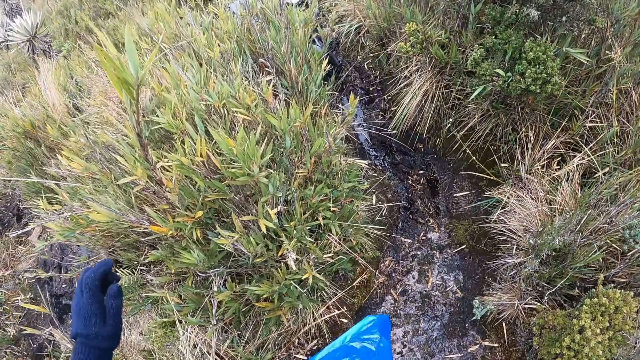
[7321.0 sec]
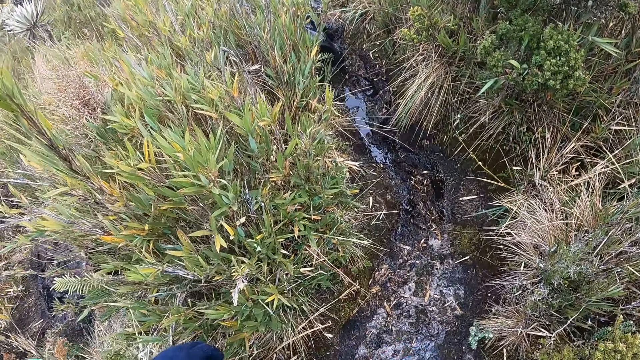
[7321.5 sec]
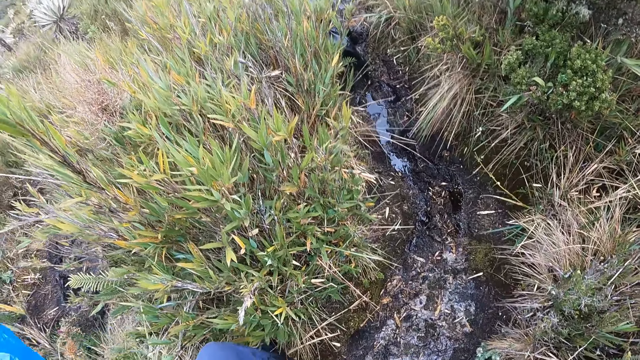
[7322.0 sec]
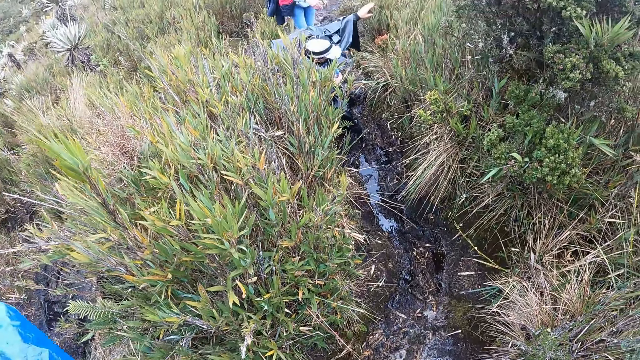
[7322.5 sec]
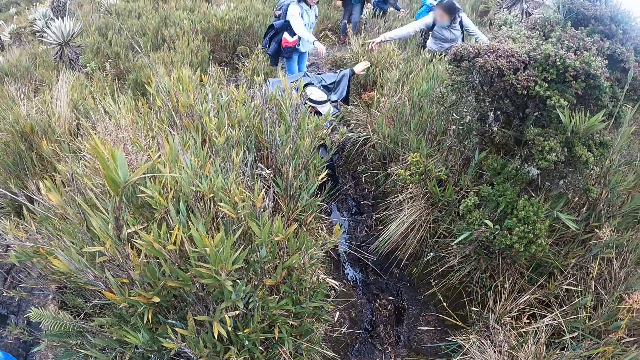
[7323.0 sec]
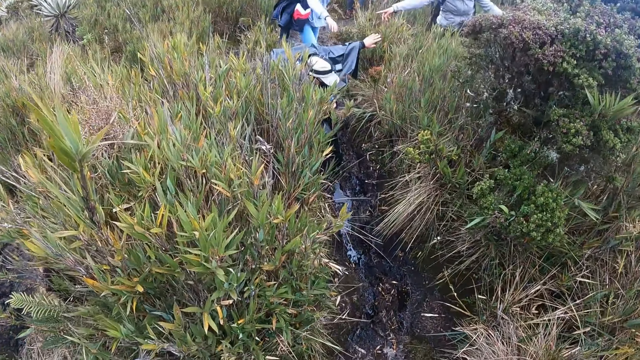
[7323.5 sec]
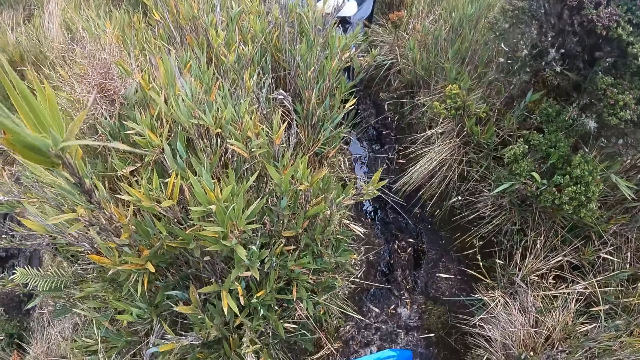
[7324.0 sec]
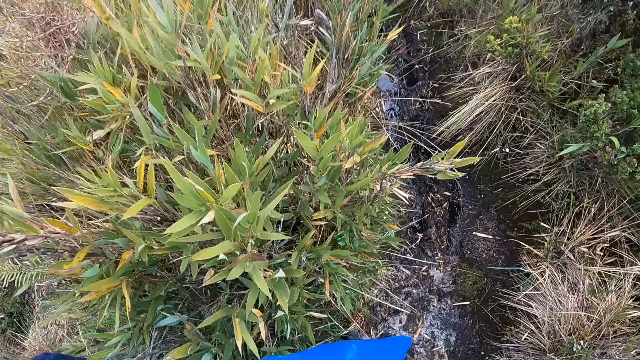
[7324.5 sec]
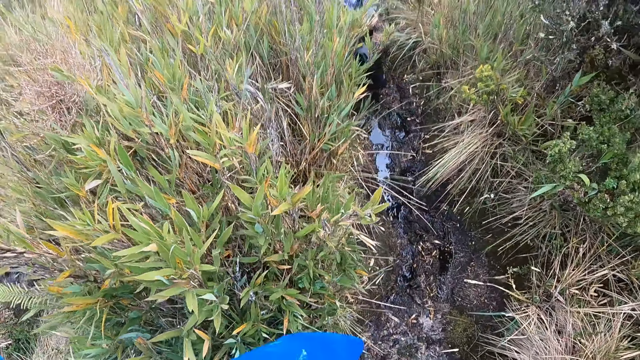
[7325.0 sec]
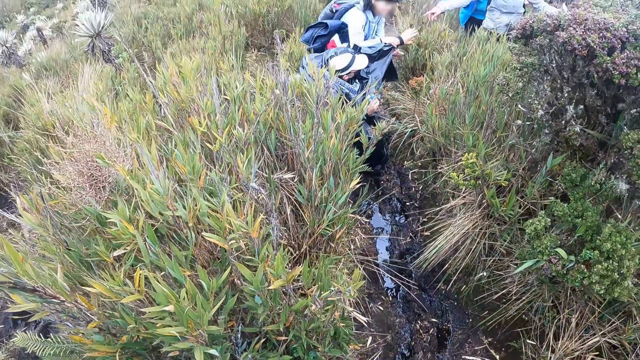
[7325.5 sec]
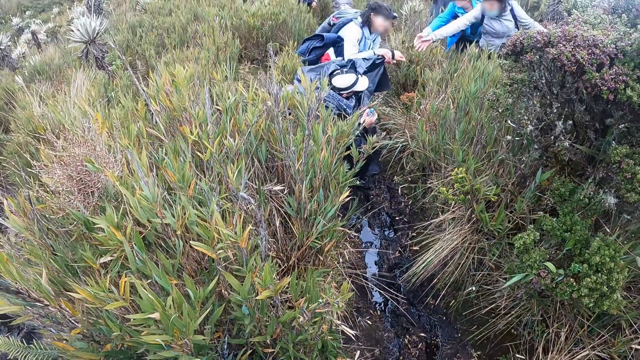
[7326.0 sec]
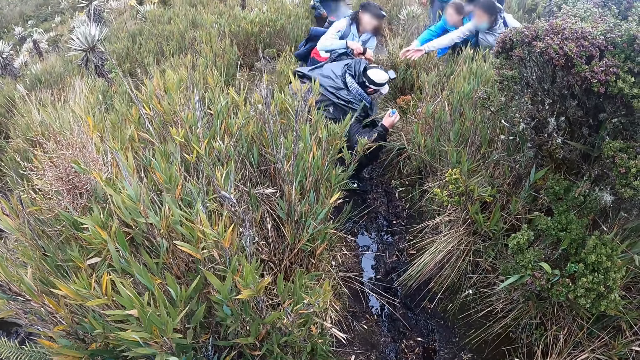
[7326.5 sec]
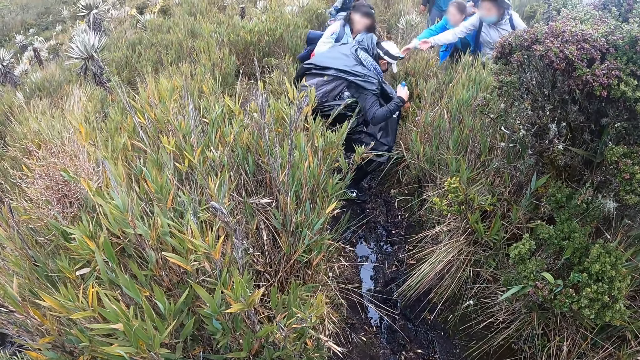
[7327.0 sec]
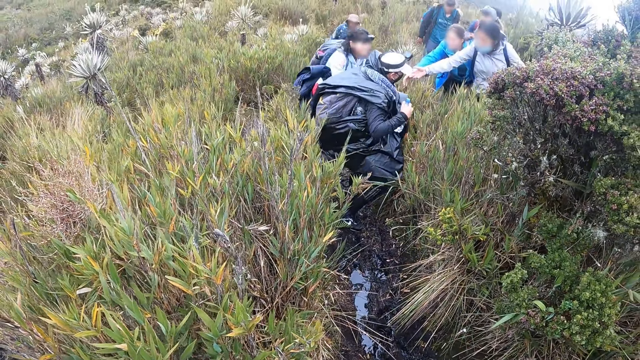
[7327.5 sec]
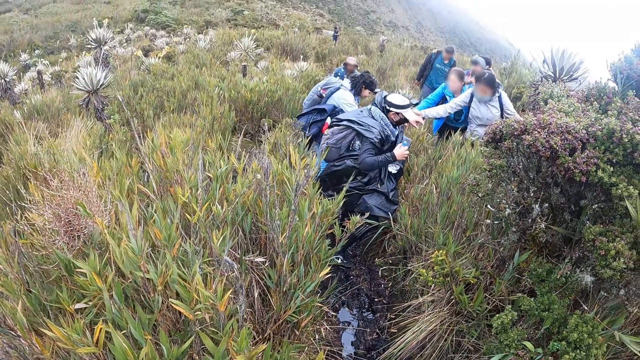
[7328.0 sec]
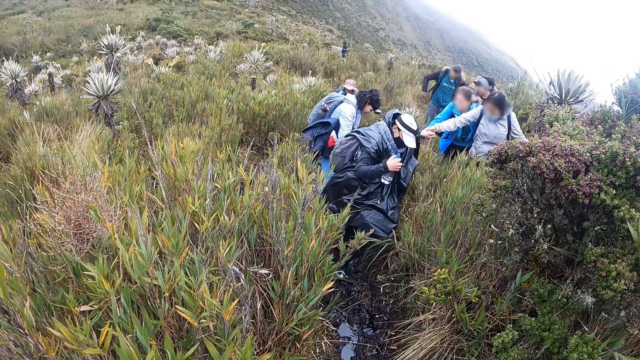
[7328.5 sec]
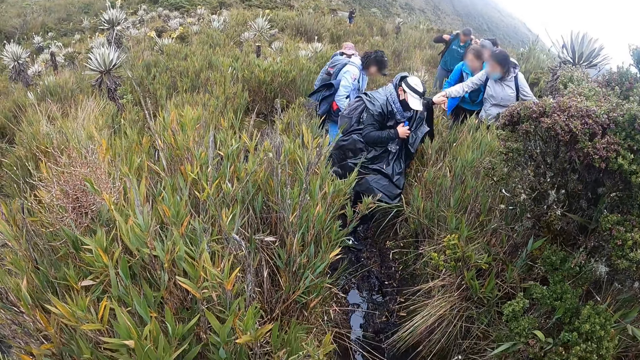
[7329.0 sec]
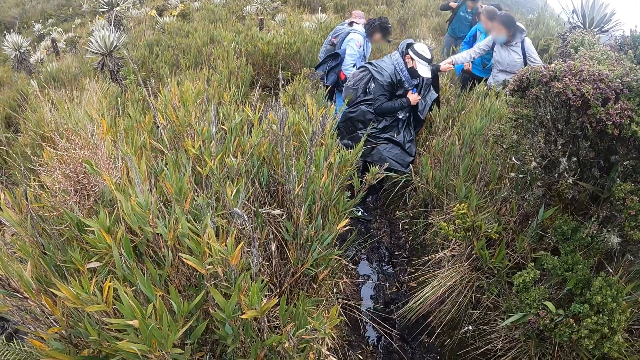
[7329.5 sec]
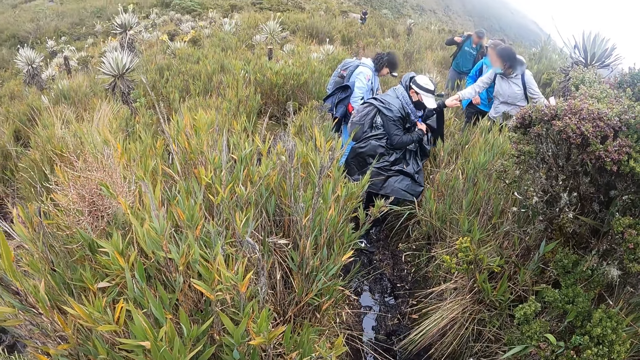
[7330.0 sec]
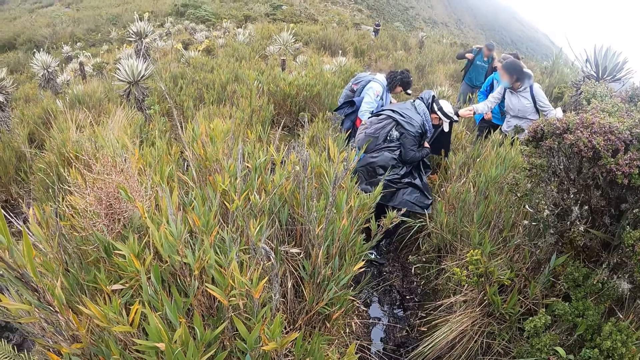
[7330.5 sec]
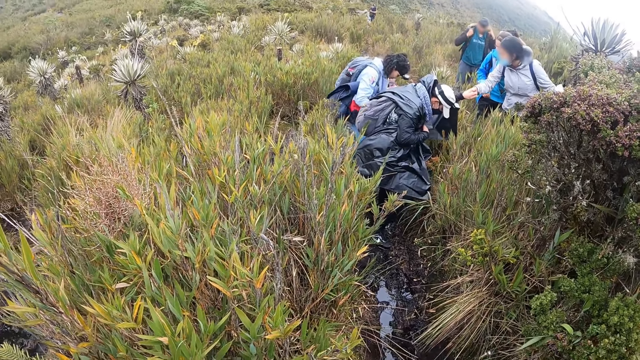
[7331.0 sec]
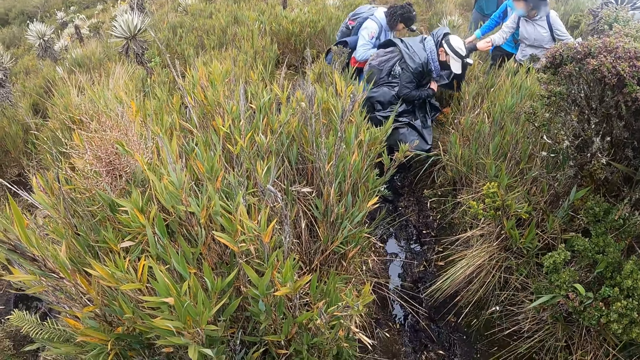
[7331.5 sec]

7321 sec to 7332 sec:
A woman stretches out her right hand to the man. Another woman stretches out her right hand to the man. The man stretches out his left hand. The second woman pulls the man's left hand with her hands towards the first woman. A third woman stretches out her right hand towards the man. The first woman holds the man's left hand with her right hand.

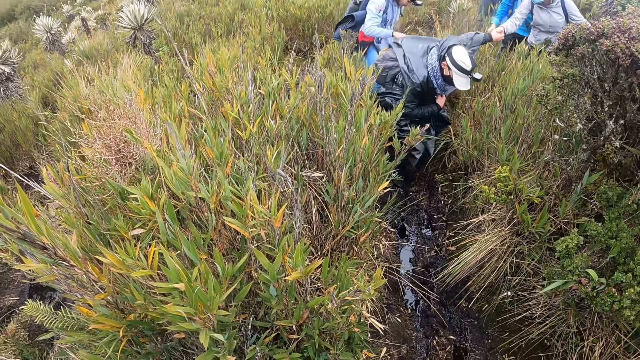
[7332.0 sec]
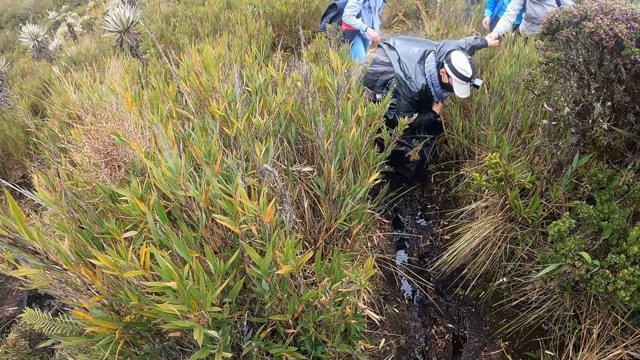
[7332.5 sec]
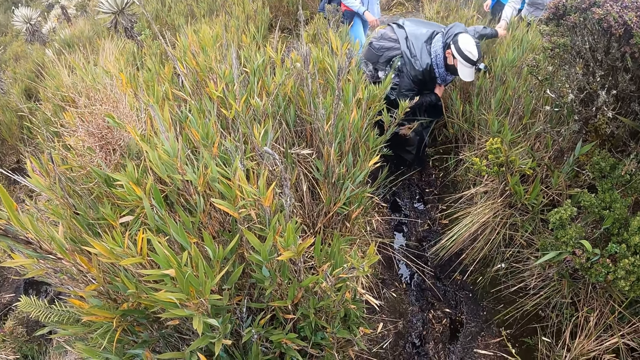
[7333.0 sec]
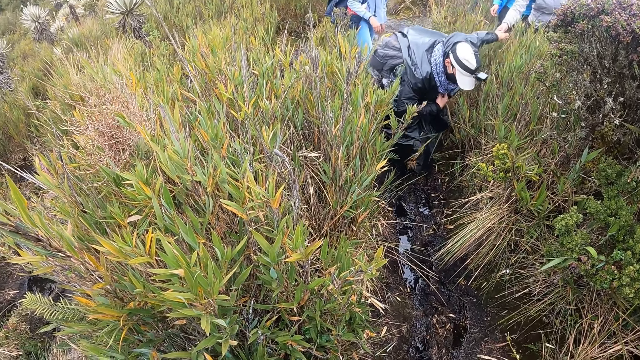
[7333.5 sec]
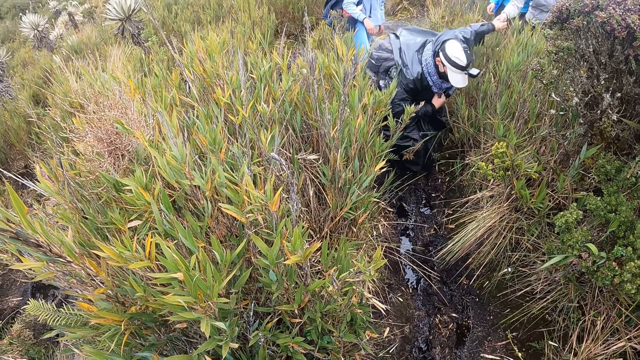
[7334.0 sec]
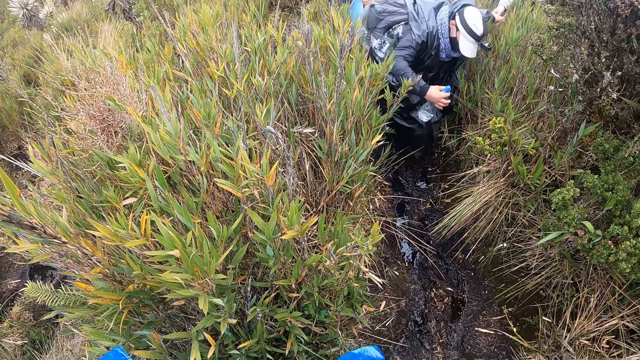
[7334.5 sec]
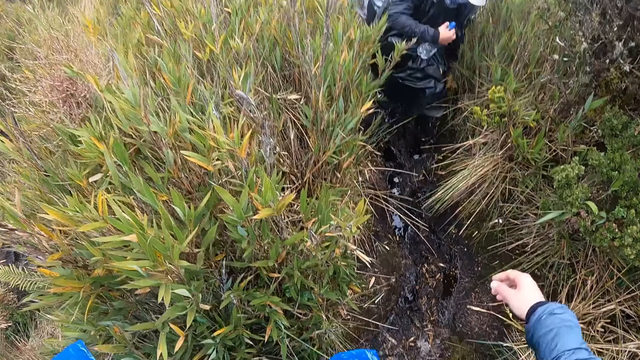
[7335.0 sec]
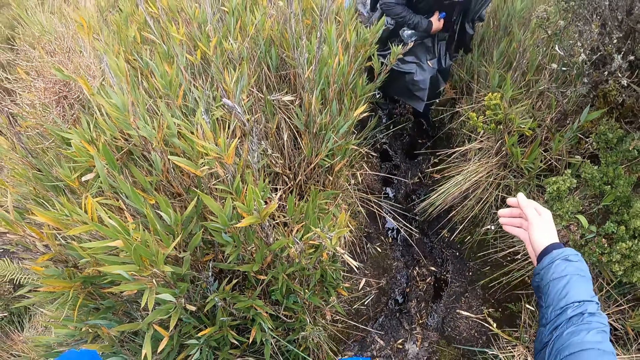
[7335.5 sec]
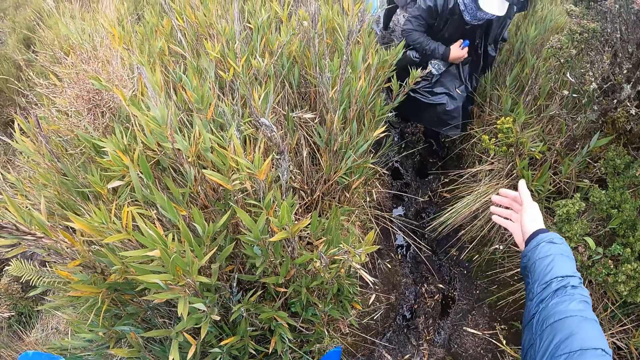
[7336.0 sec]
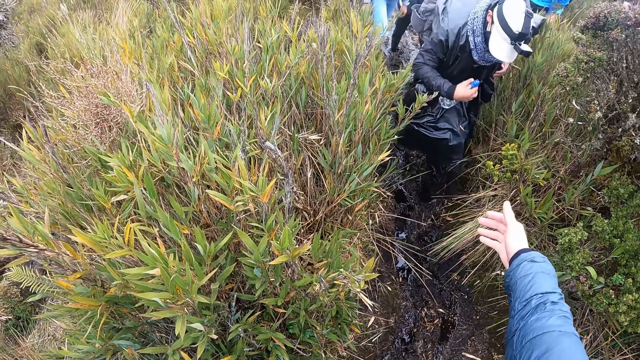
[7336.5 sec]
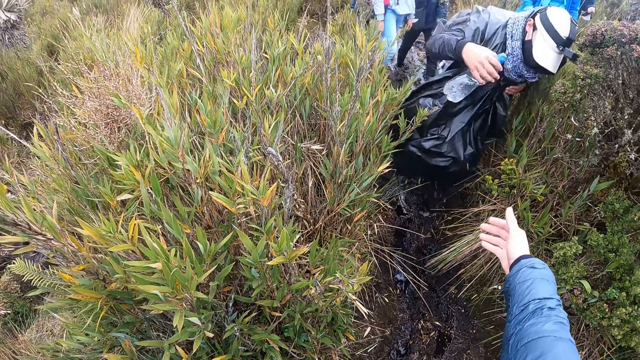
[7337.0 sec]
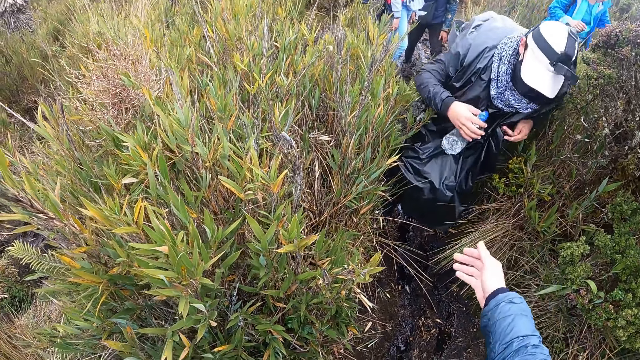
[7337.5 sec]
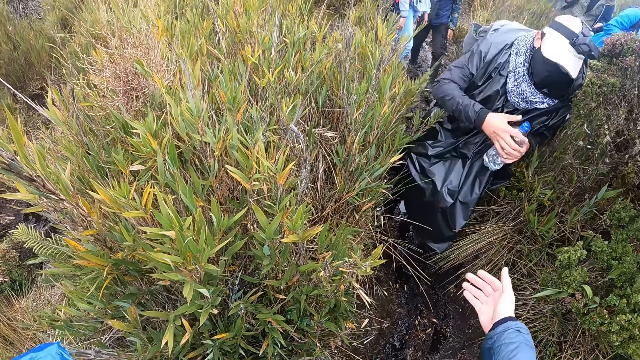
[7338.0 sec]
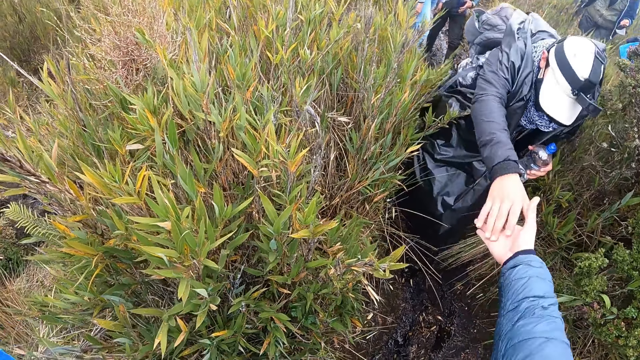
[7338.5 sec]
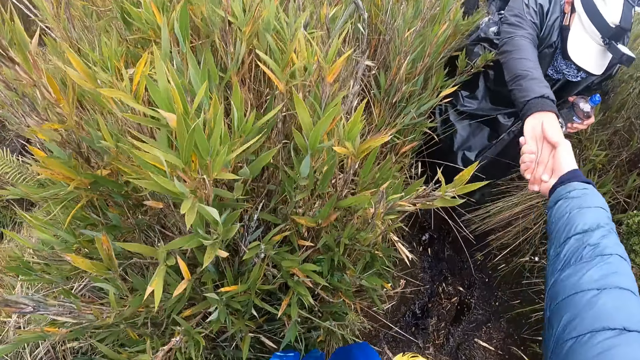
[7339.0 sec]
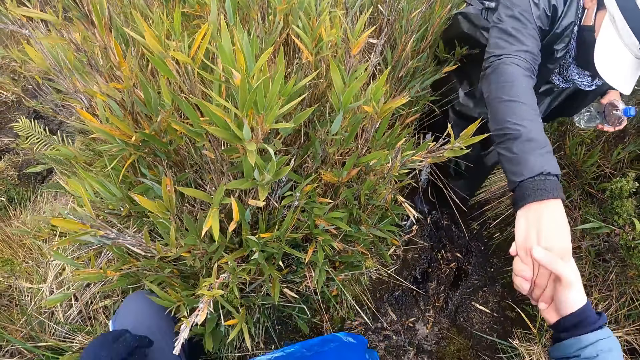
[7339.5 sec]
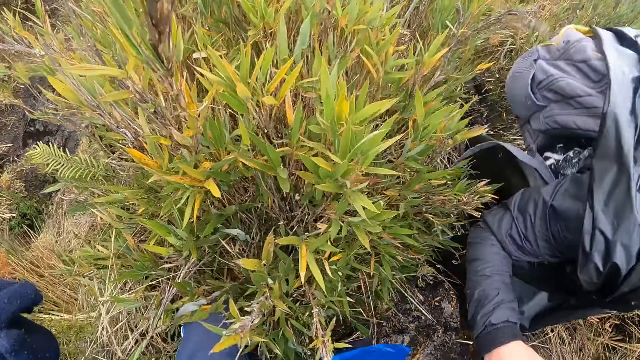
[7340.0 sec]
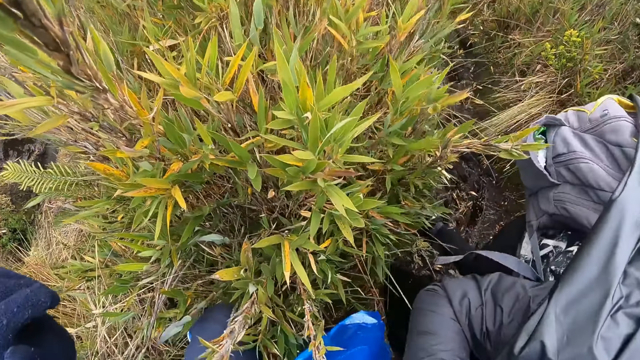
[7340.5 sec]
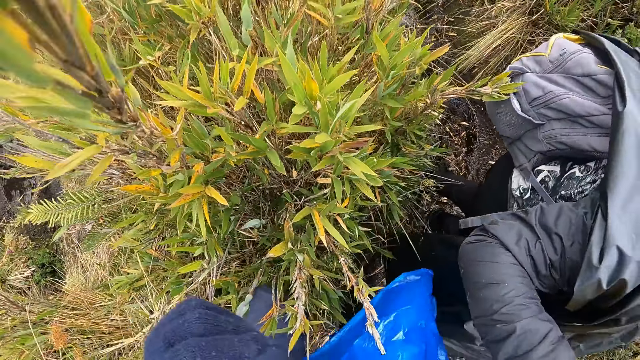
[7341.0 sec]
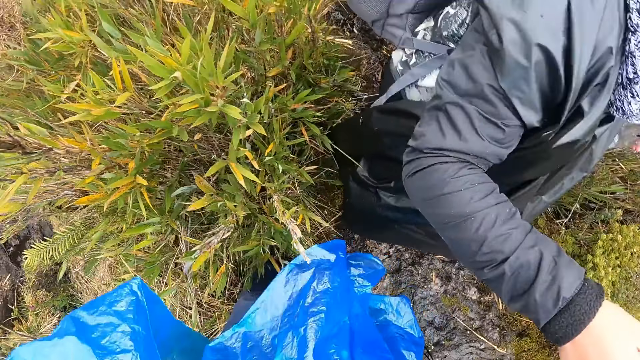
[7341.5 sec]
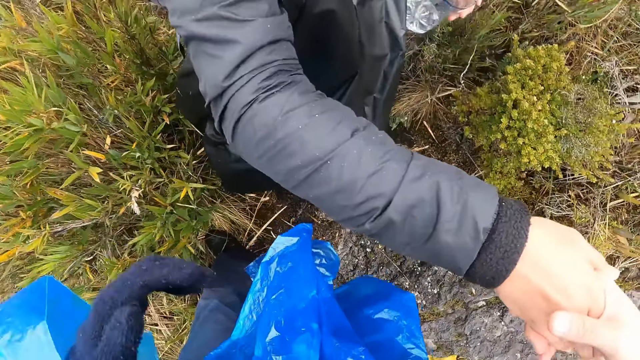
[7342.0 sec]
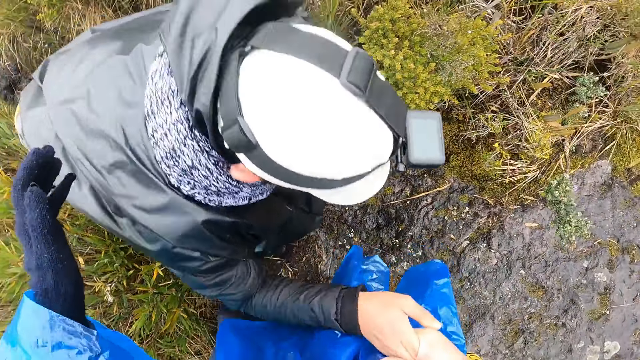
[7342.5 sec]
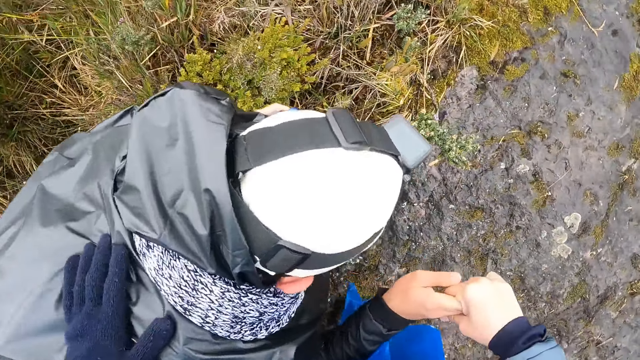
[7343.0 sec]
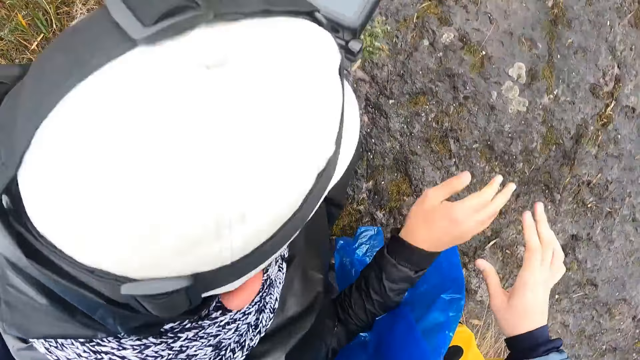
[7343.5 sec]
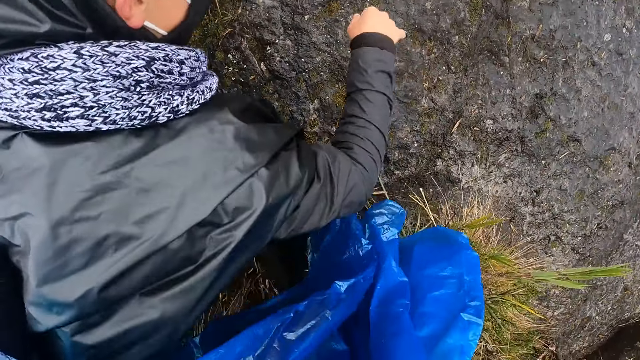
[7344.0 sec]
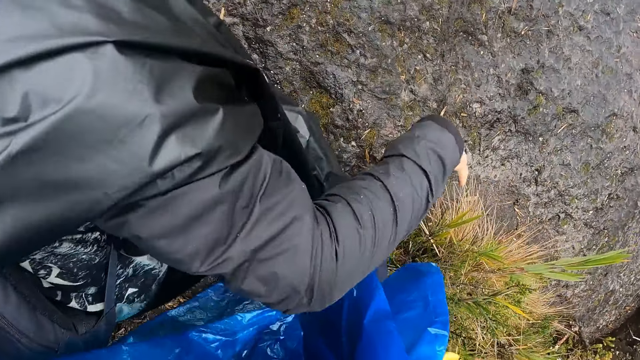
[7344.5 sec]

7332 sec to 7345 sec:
The man walks down the pathway with his left hand in the woman's right hand. The camera wearer stretches out their right hand towards the man. The man holds the camera wearer's right hand. The camera wearer holds the man's right hand with their right hand. The man climbs the rock with his left hand with the camera wearer. The camera wearer pulls the man up the rock with their hands. They tap the man's back with their left hand.
